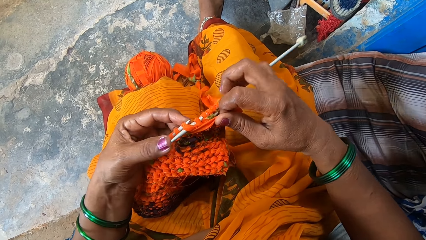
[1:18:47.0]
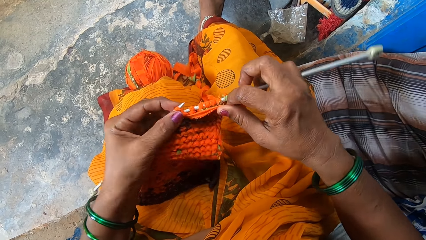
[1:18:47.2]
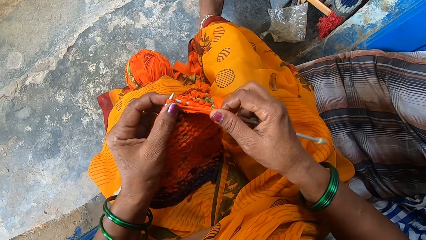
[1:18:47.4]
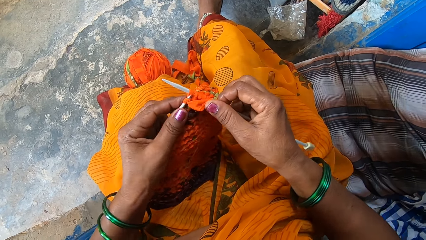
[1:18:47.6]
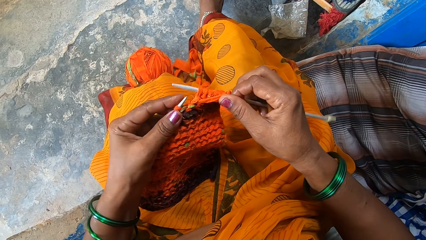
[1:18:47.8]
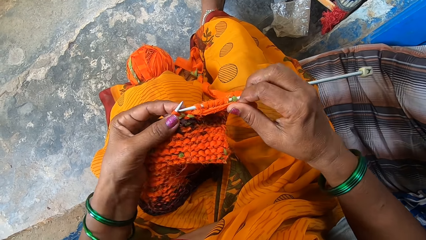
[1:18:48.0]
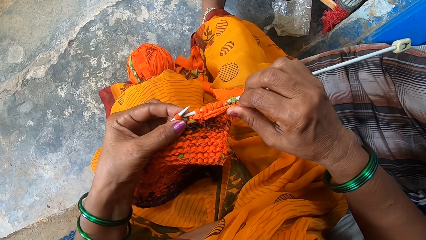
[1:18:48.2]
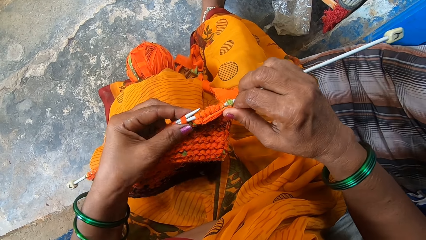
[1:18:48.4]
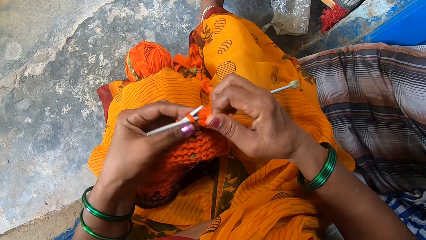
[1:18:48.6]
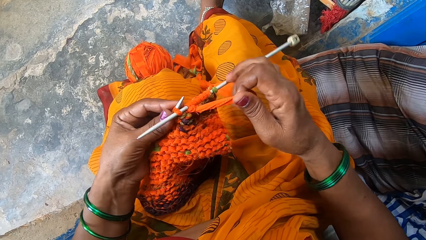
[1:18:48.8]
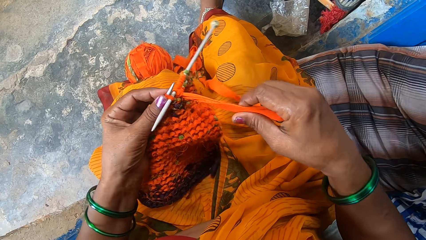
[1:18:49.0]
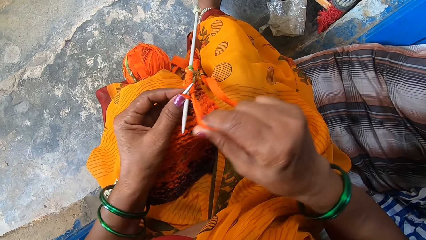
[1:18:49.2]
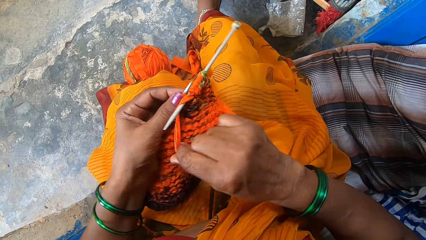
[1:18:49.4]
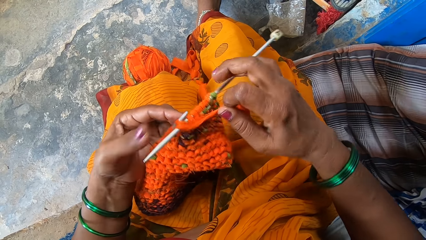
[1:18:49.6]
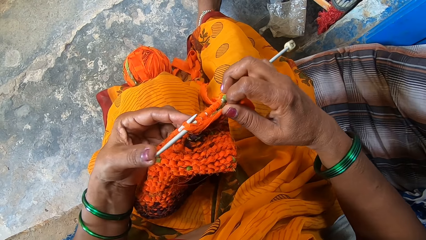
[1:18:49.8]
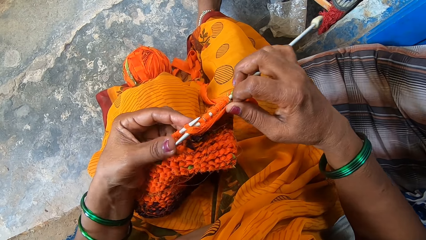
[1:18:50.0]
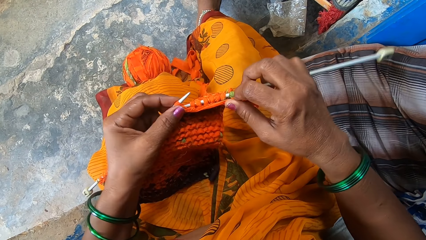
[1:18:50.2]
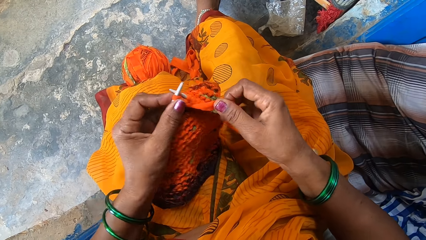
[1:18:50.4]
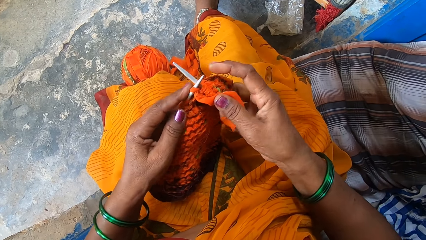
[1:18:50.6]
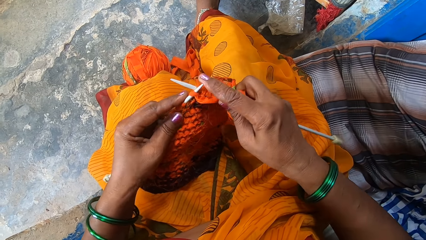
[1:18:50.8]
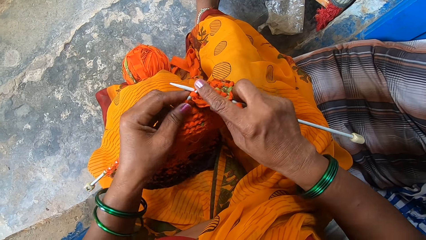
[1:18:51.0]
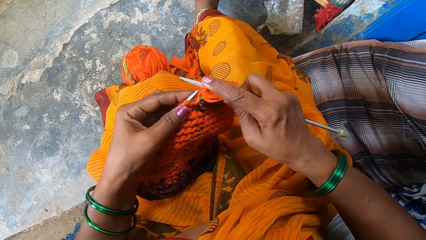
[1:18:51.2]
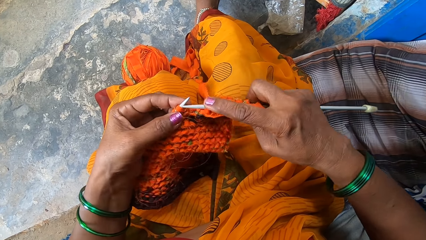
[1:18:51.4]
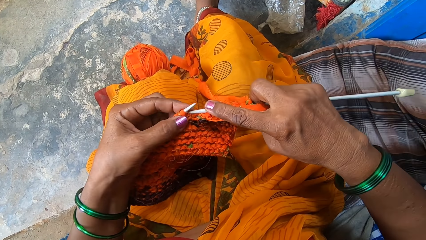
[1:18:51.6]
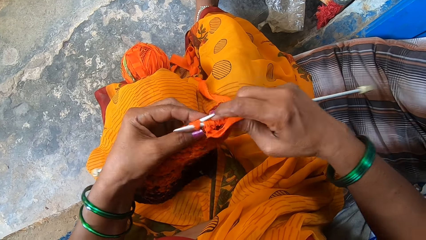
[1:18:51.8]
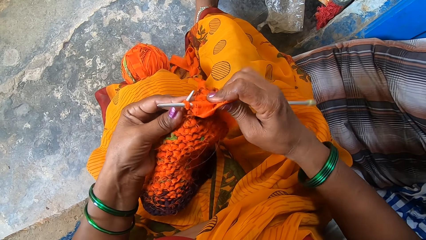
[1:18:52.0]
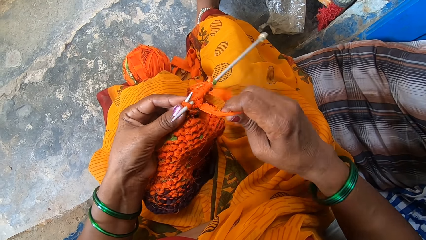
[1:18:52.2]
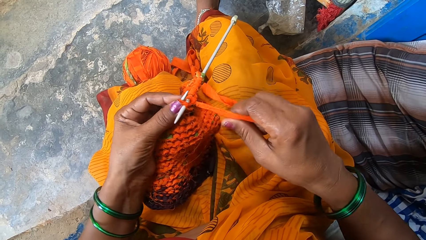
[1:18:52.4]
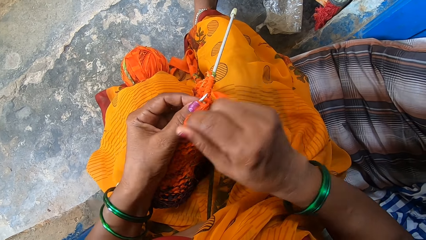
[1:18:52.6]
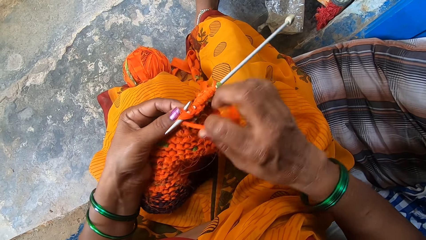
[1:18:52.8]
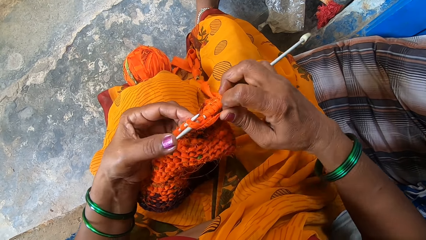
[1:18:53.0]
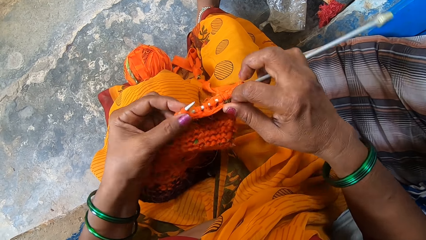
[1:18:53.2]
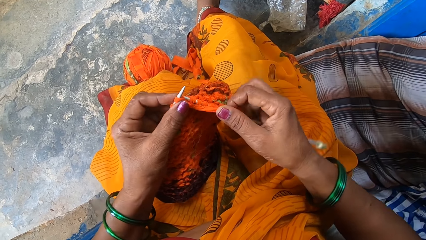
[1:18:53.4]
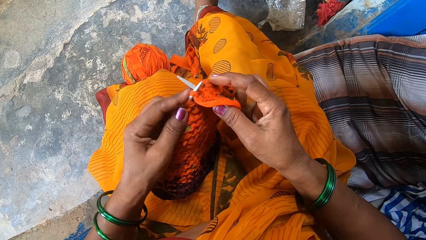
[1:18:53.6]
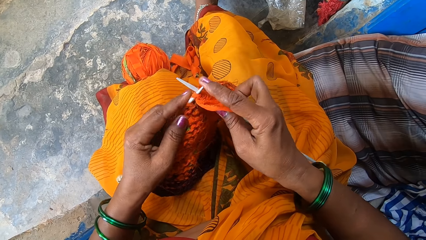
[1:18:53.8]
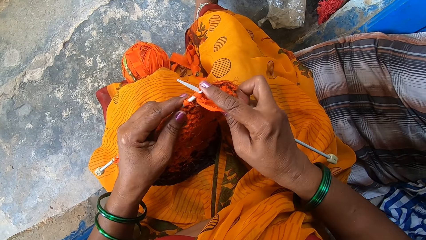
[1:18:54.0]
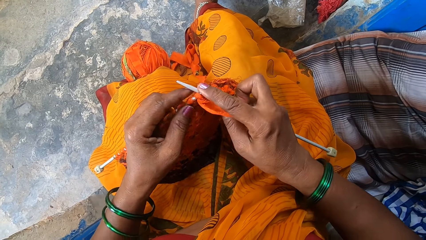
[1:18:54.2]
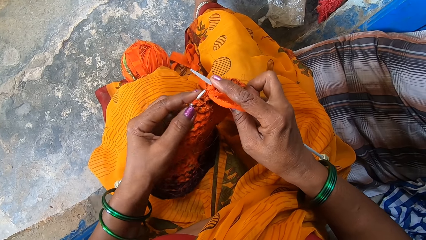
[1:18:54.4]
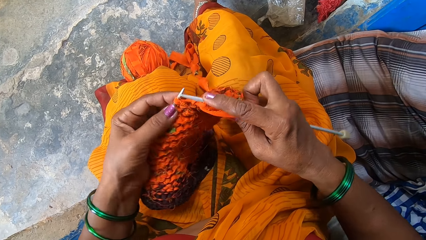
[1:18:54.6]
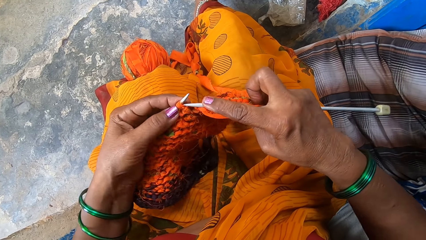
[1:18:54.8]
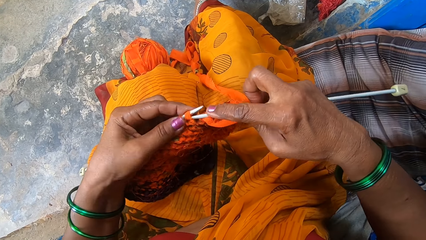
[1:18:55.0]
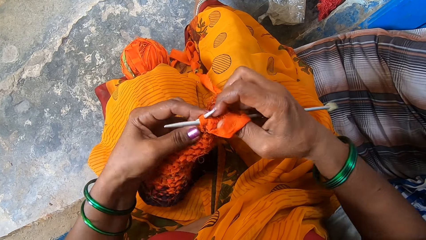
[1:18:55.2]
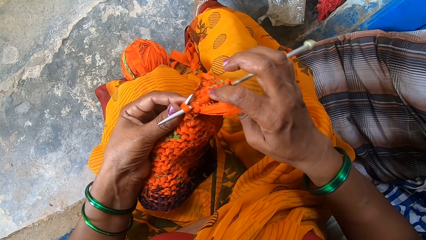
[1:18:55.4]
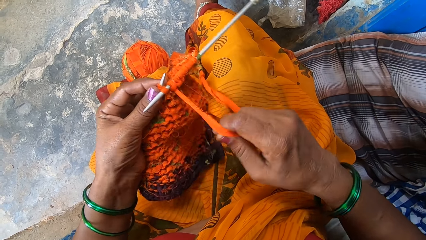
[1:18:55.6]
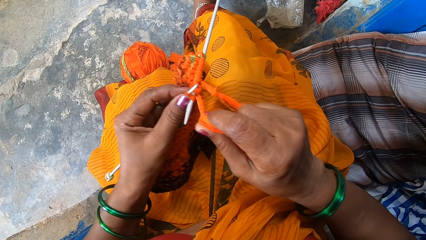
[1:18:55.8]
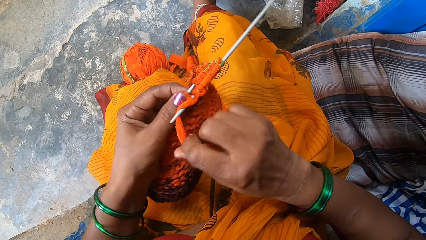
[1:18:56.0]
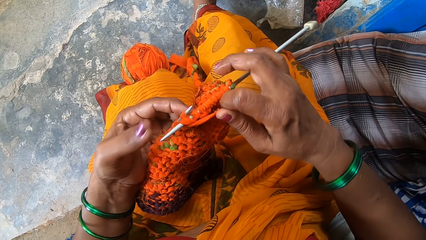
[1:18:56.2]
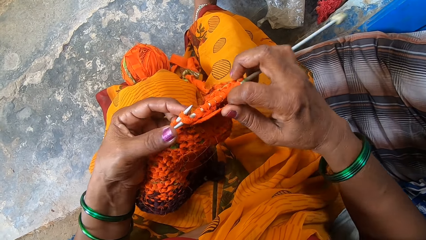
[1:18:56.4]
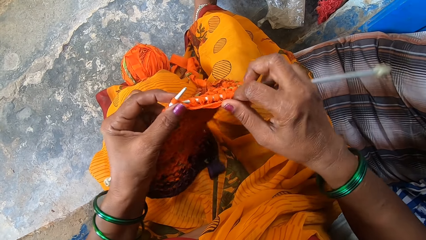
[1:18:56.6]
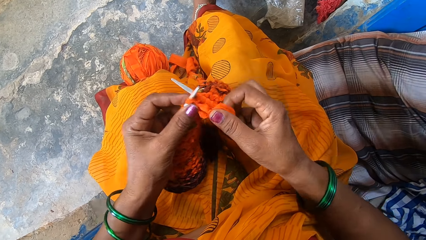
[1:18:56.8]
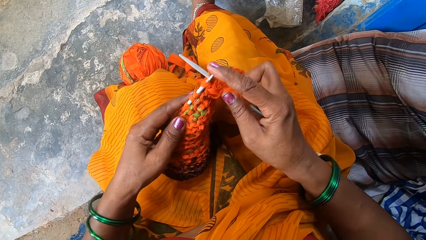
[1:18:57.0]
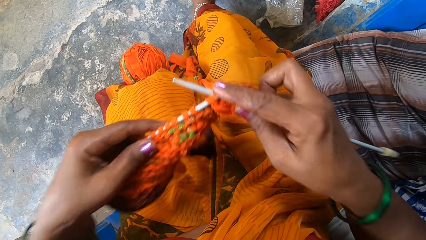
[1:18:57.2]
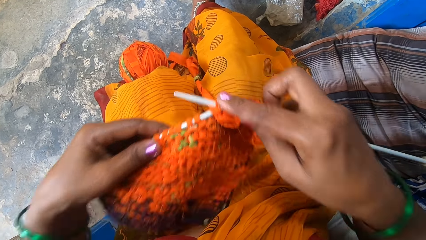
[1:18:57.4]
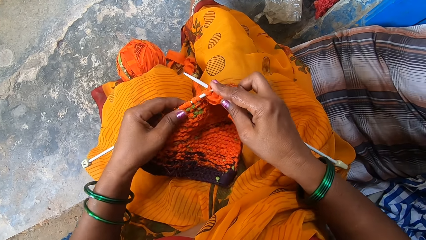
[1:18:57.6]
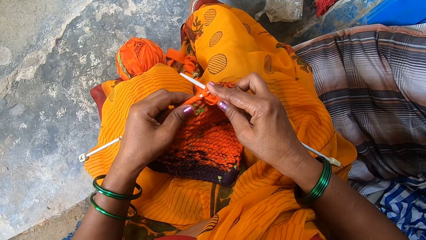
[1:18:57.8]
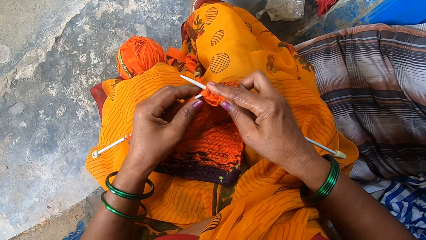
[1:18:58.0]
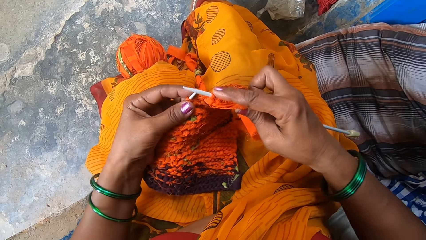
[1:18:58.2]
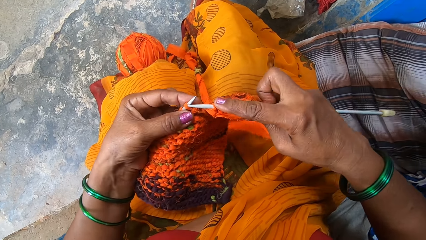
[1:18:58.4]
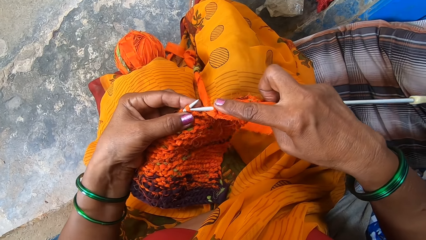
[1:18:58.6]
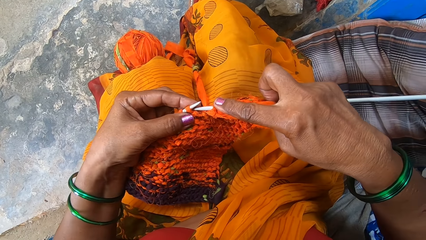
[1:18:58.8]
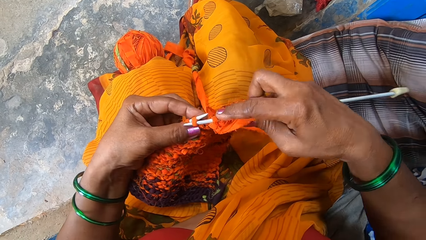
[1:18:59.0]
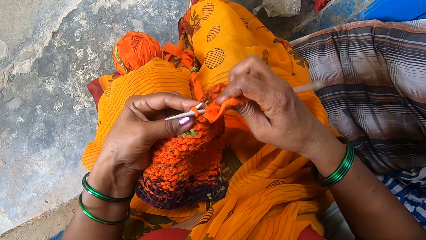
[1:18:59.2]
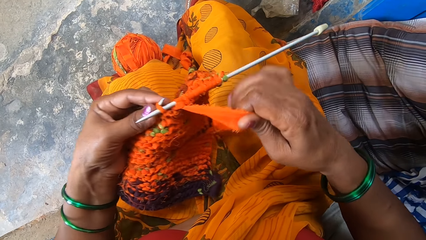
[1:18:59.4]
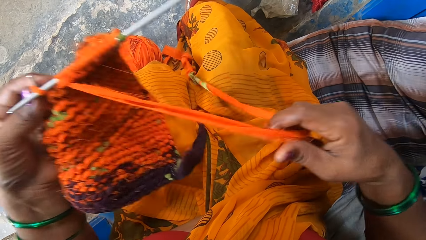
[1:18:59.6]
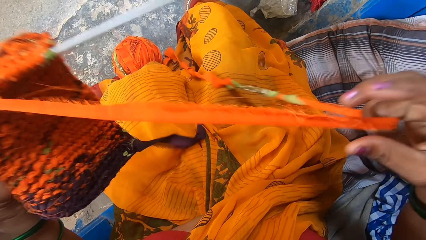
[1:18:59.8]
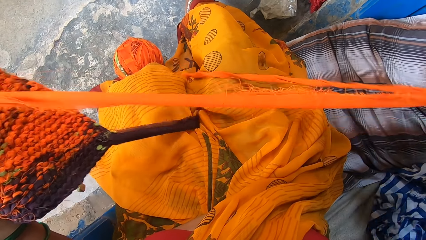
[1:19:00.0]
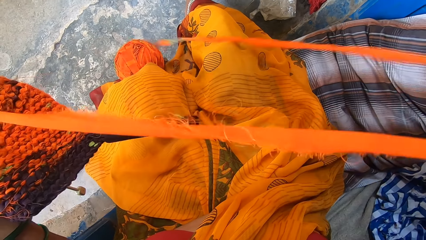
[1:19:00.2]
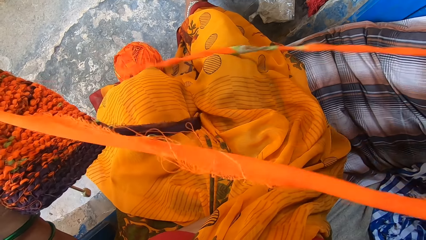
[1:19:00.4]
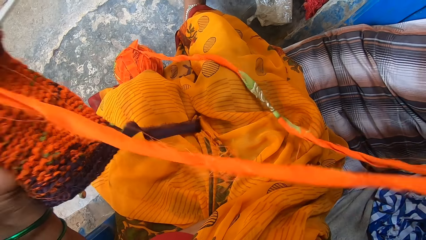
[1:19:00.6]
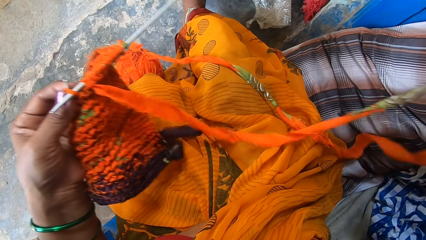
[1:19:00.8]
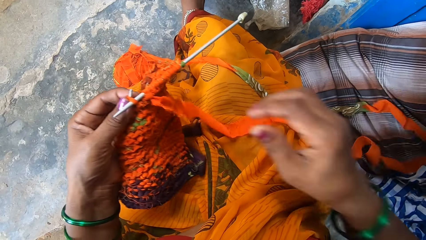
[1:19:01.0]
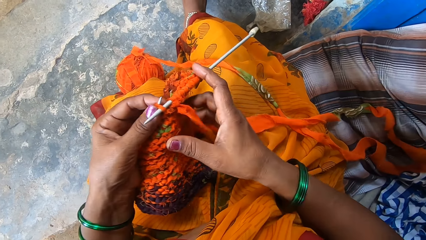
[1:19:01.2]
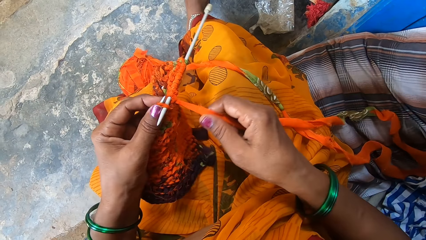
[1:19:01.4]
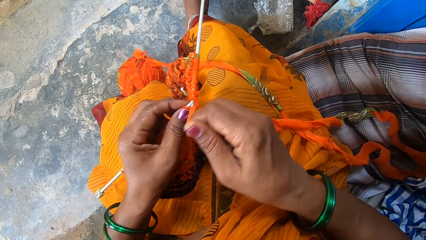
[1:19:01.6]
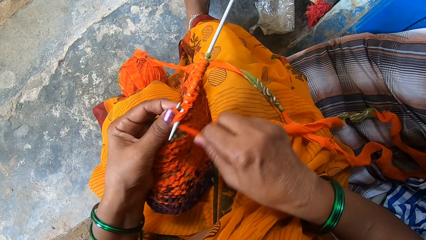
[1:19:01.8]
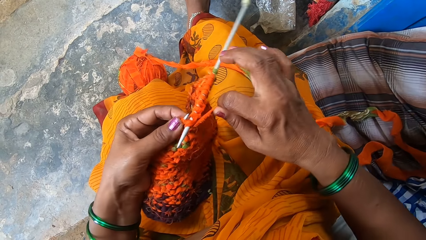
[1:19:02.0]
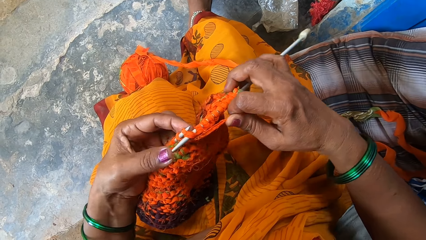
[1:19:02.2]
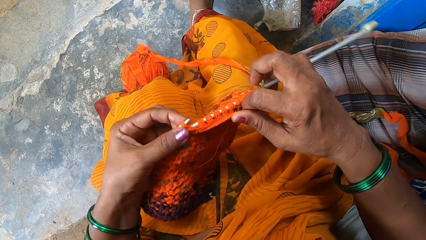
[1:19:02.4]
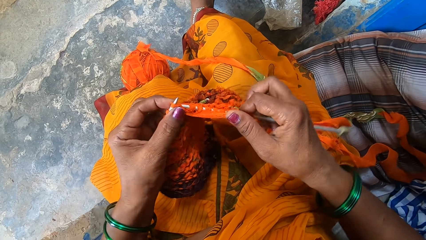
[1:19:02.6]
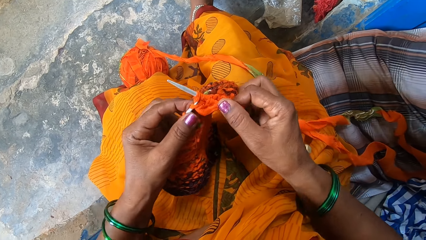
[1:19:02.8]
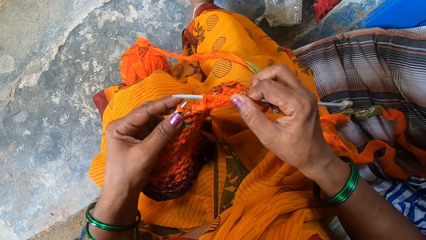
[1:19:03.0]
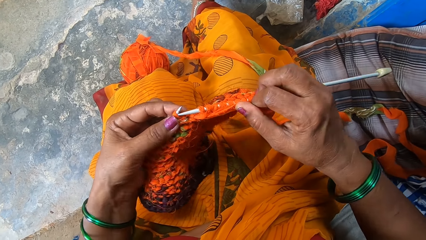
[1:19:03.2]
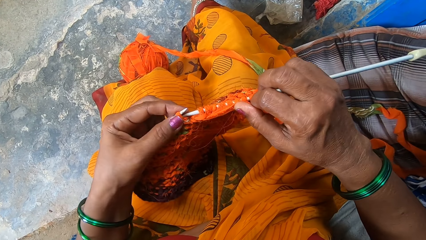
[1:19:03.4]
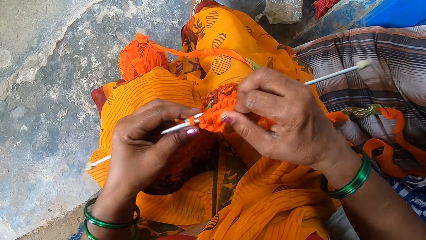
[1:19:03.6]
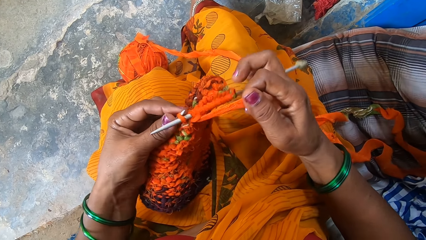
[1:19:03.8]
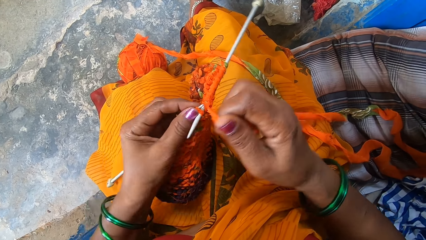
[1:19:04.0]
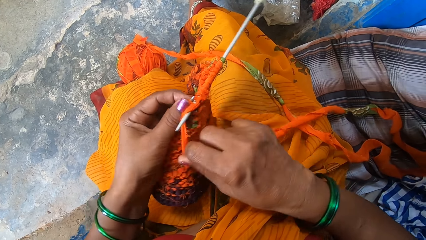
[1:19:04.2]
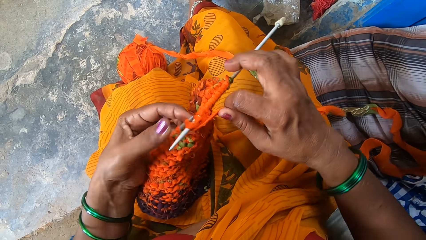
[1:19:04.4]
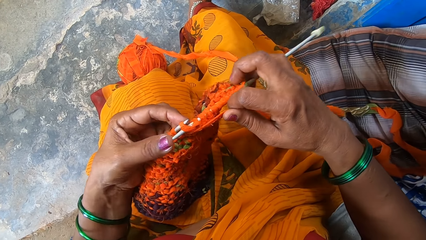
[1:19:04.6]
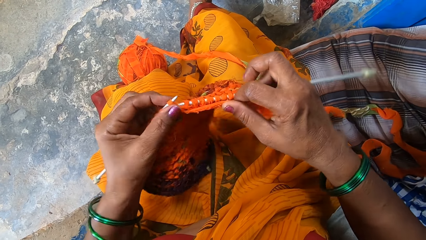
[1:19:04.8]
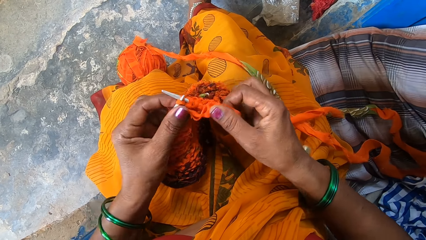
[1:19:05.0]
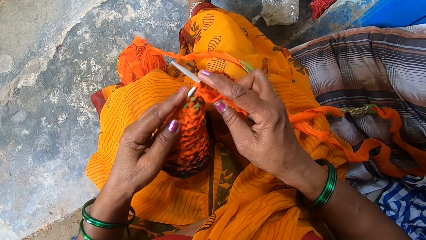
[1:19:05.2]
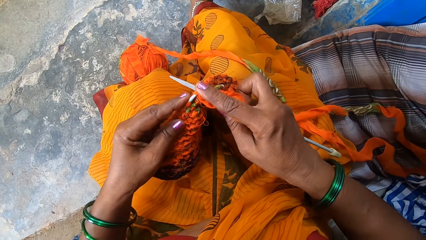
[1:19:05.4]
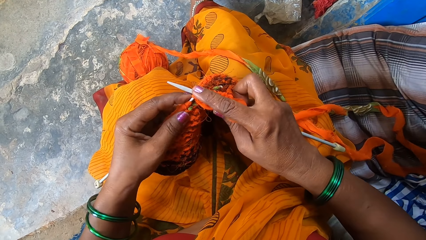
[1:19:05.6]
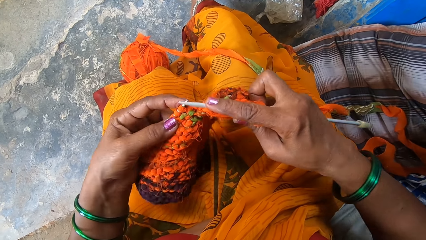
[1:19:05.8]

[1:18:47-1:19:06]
The camera wearer adjusts the fabric. They knit a cloth.
